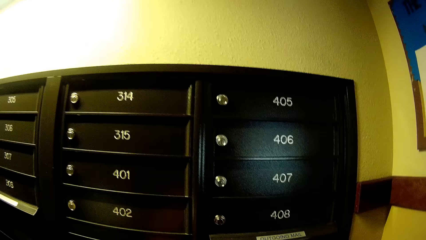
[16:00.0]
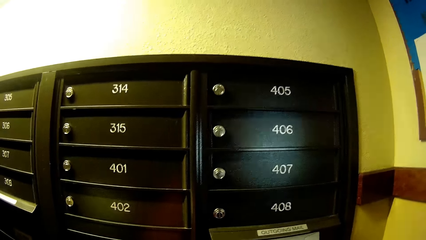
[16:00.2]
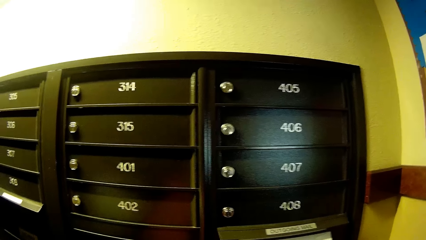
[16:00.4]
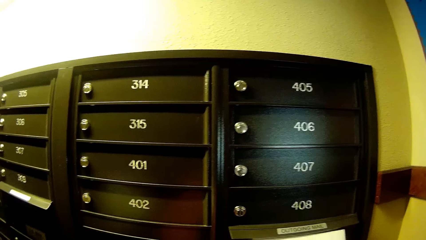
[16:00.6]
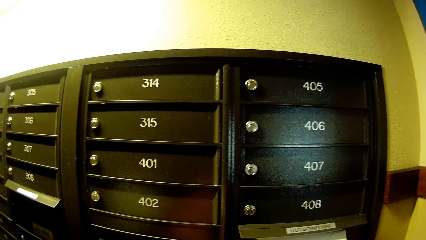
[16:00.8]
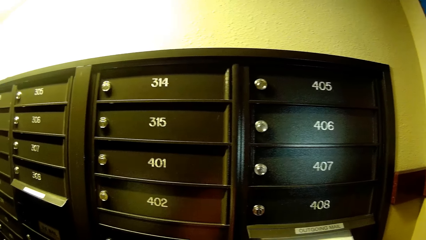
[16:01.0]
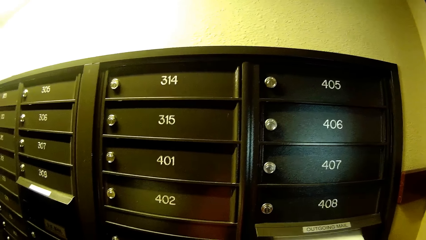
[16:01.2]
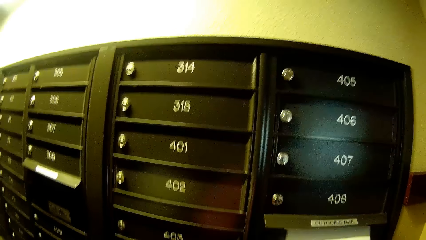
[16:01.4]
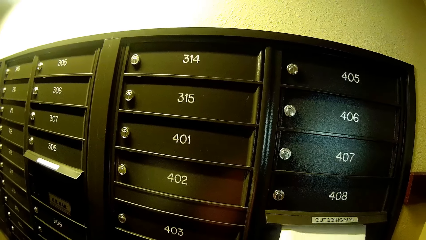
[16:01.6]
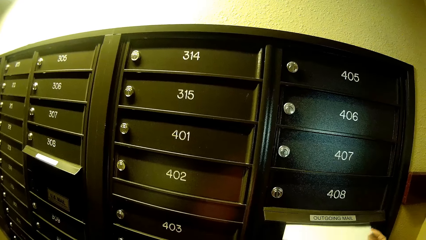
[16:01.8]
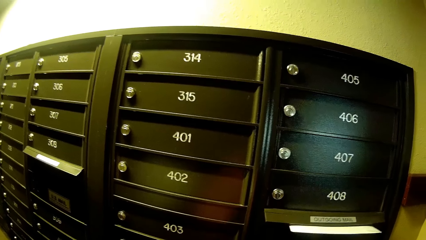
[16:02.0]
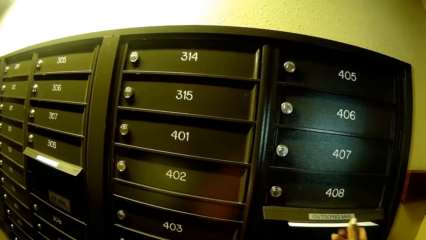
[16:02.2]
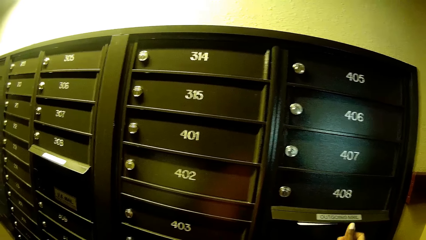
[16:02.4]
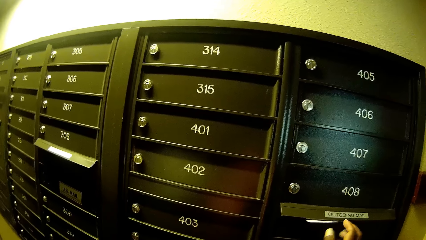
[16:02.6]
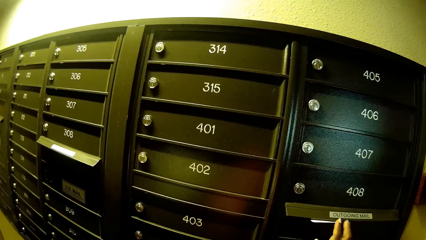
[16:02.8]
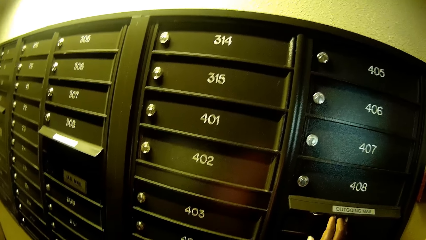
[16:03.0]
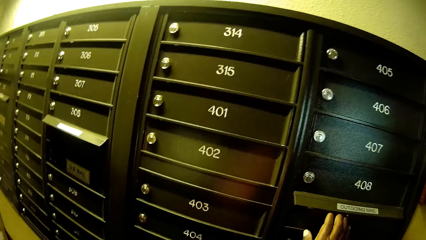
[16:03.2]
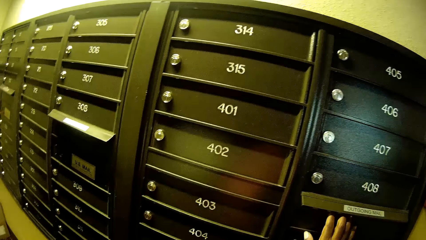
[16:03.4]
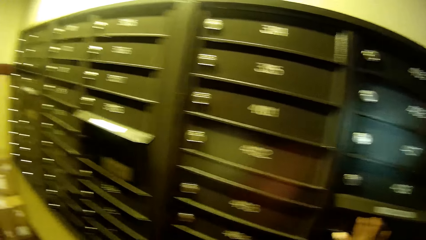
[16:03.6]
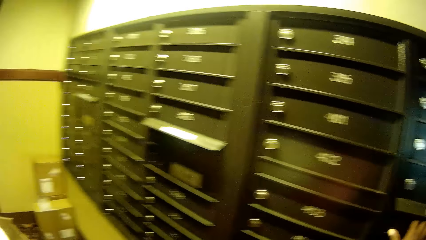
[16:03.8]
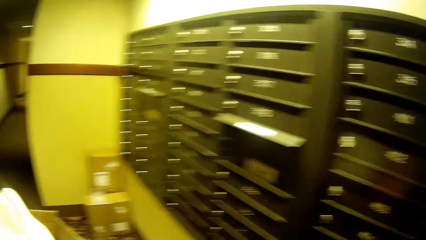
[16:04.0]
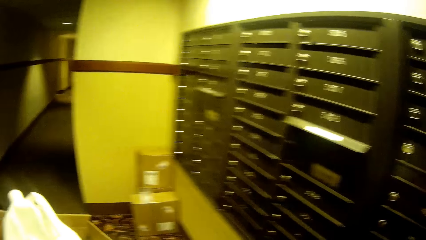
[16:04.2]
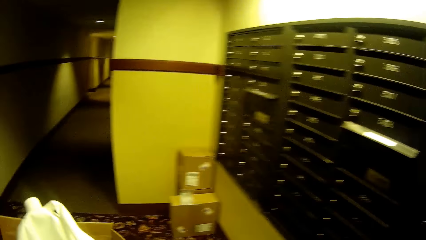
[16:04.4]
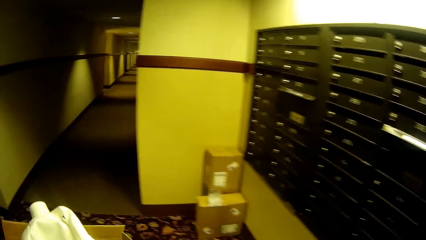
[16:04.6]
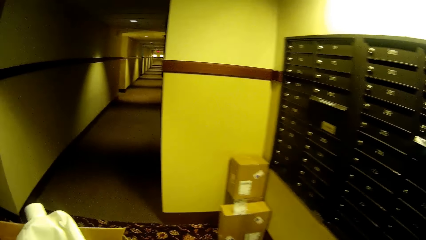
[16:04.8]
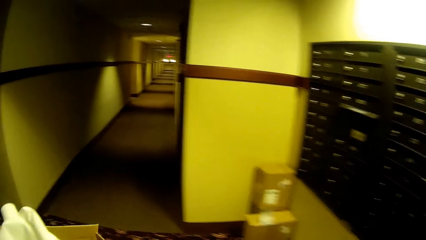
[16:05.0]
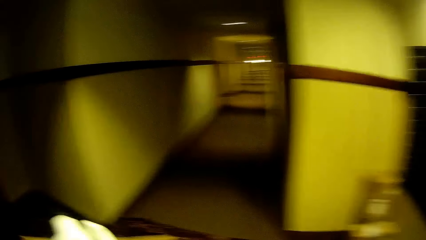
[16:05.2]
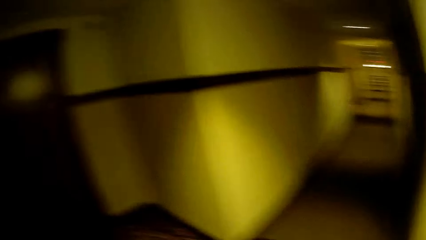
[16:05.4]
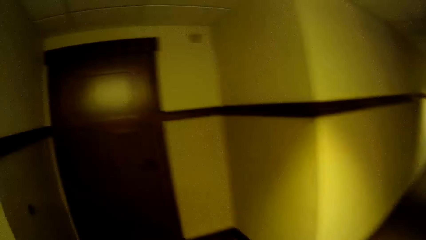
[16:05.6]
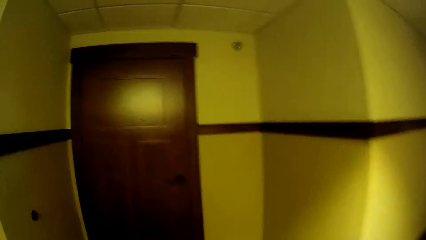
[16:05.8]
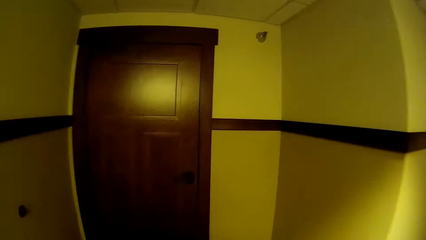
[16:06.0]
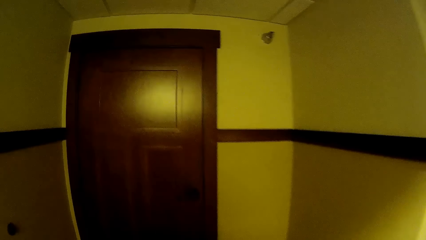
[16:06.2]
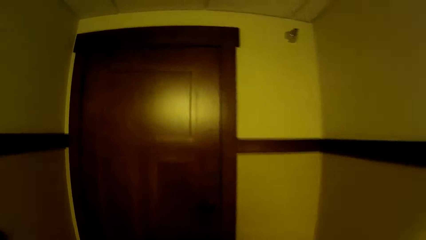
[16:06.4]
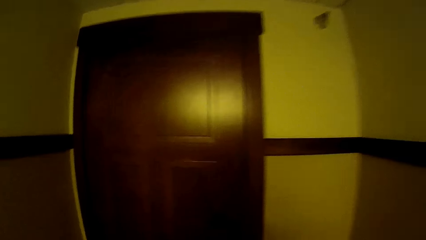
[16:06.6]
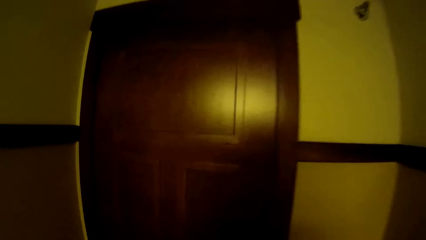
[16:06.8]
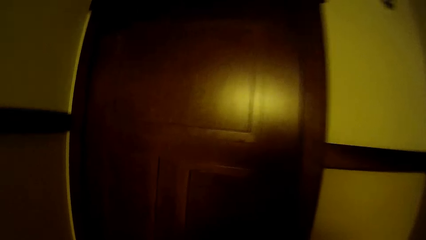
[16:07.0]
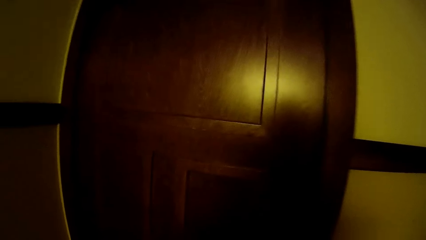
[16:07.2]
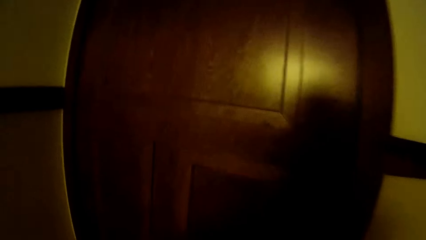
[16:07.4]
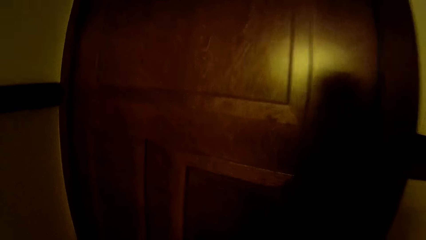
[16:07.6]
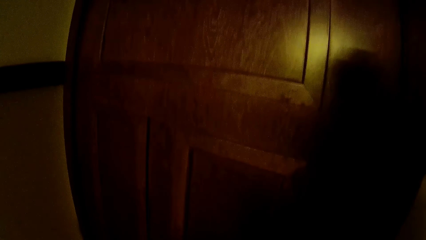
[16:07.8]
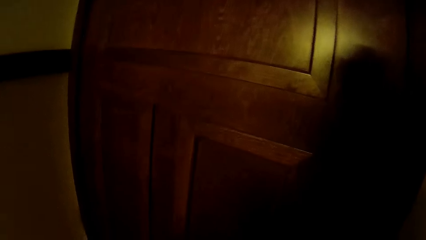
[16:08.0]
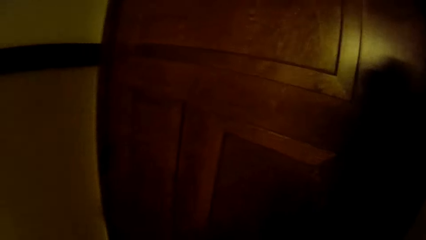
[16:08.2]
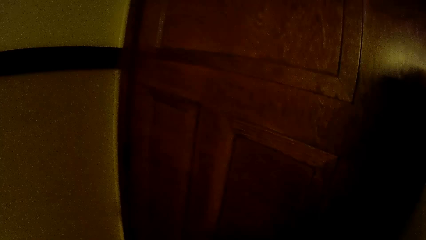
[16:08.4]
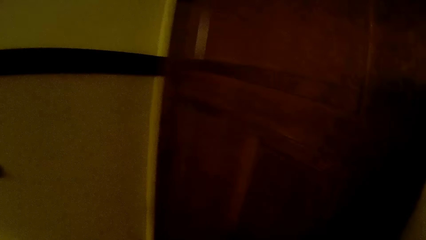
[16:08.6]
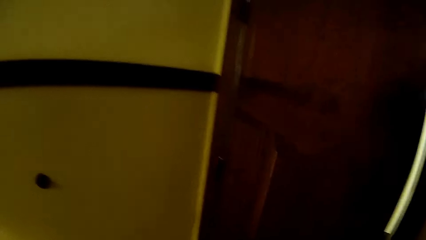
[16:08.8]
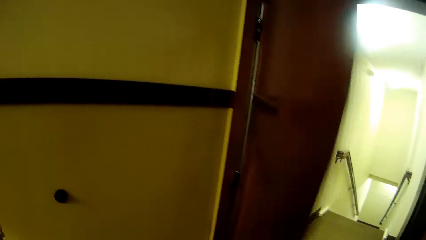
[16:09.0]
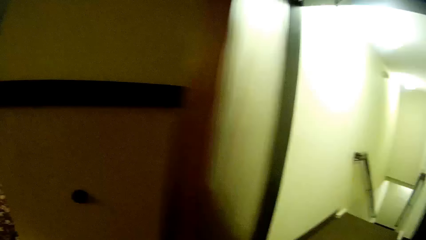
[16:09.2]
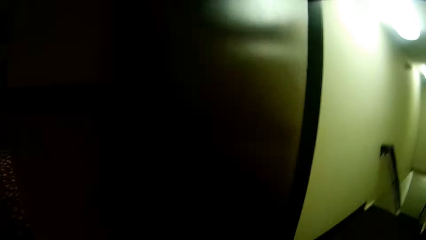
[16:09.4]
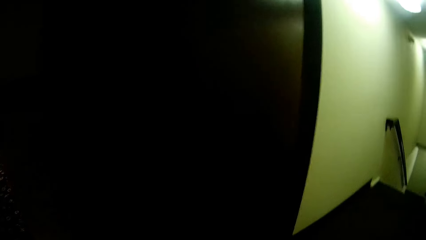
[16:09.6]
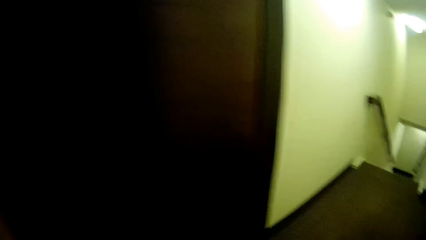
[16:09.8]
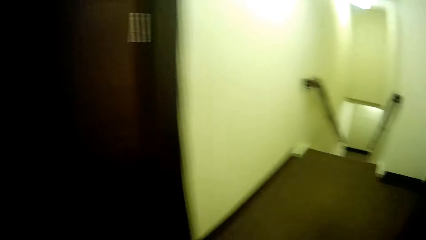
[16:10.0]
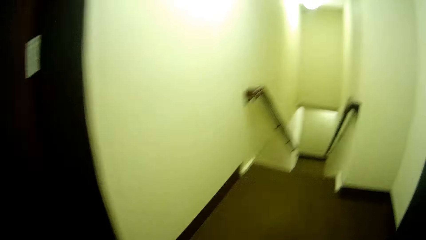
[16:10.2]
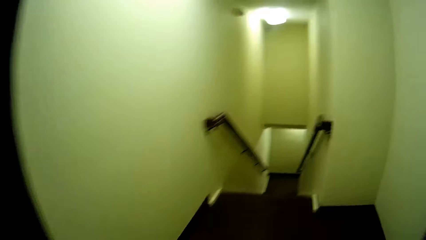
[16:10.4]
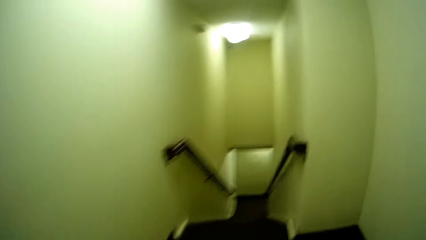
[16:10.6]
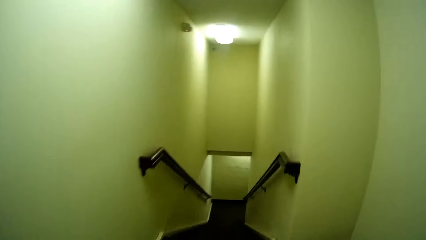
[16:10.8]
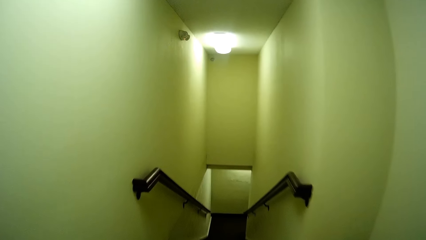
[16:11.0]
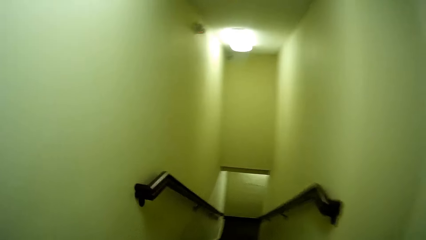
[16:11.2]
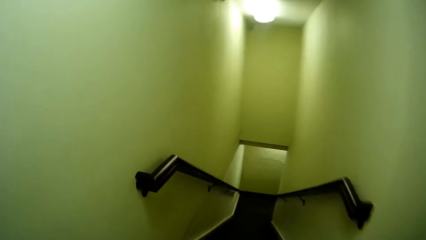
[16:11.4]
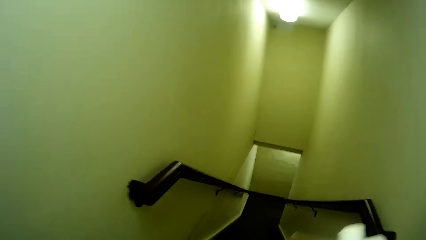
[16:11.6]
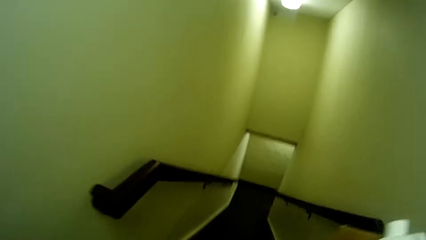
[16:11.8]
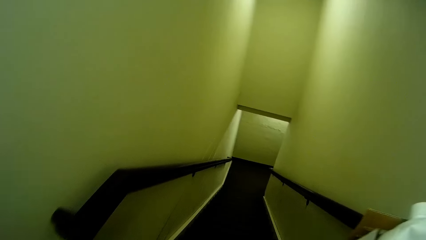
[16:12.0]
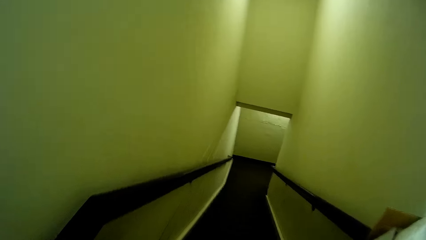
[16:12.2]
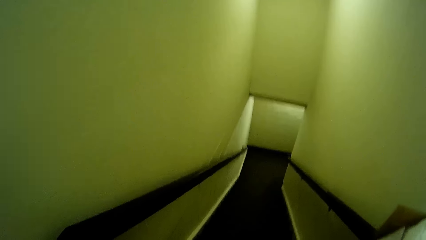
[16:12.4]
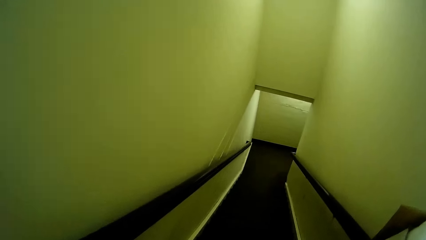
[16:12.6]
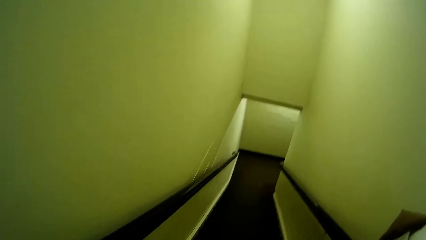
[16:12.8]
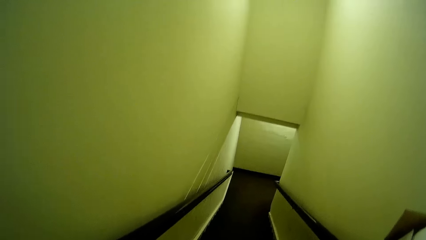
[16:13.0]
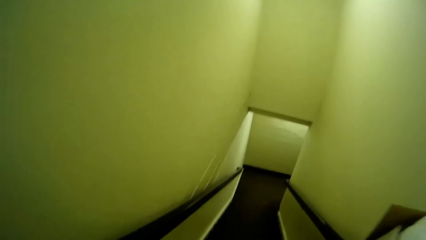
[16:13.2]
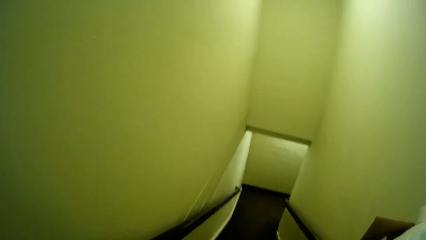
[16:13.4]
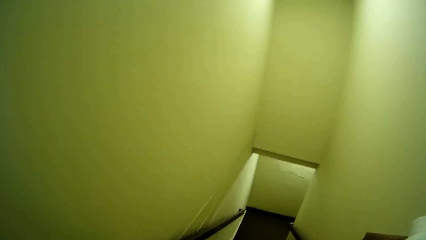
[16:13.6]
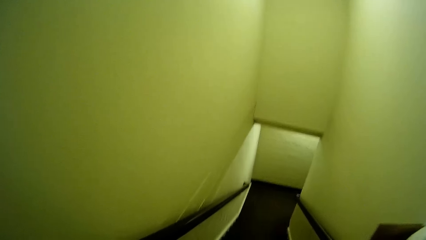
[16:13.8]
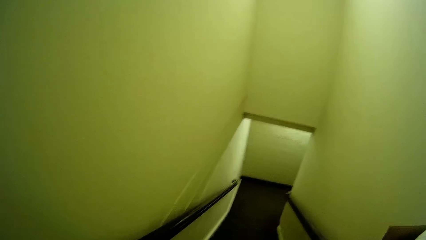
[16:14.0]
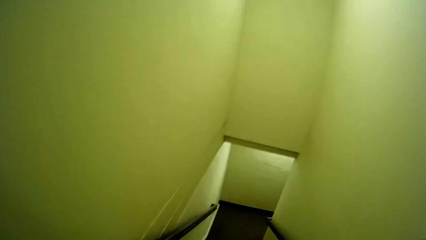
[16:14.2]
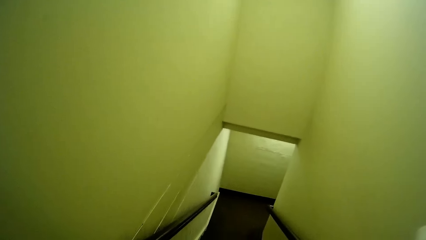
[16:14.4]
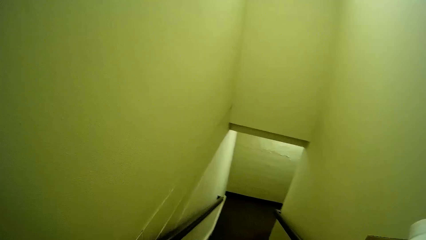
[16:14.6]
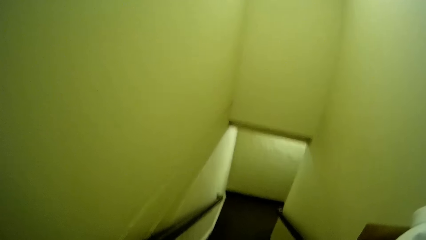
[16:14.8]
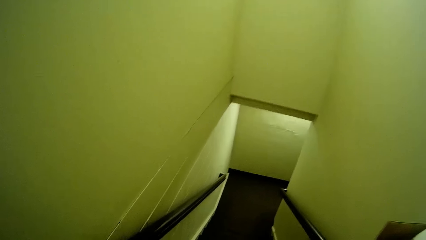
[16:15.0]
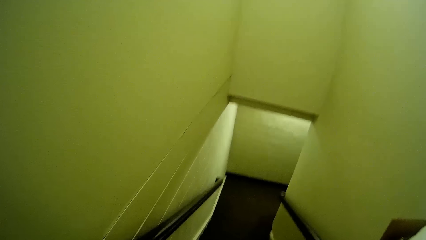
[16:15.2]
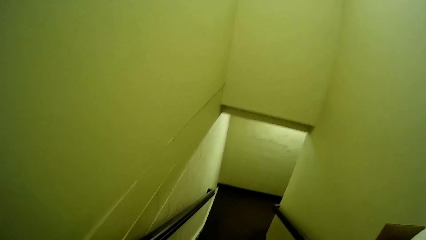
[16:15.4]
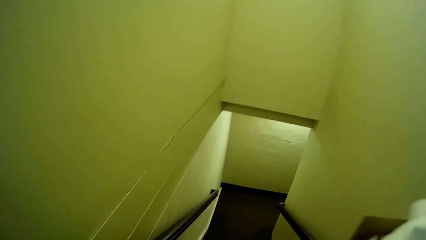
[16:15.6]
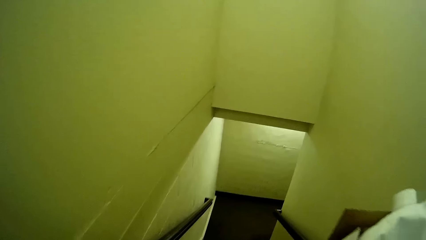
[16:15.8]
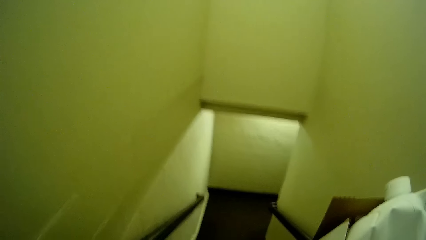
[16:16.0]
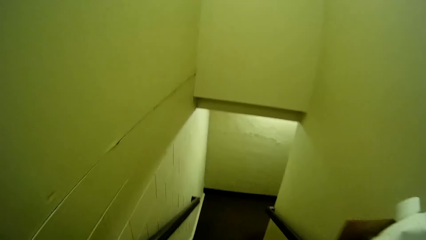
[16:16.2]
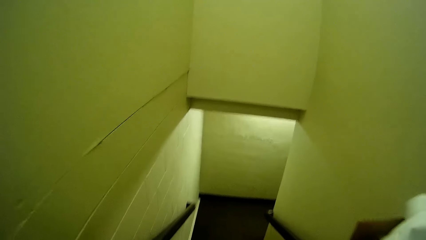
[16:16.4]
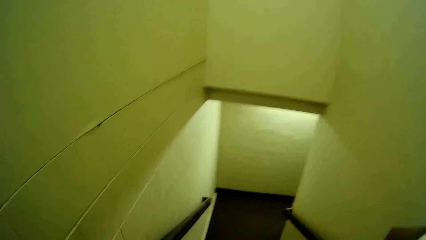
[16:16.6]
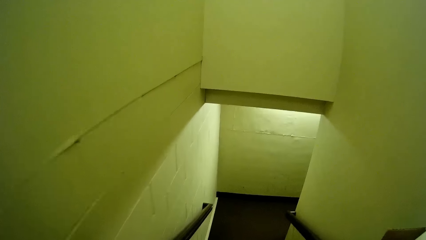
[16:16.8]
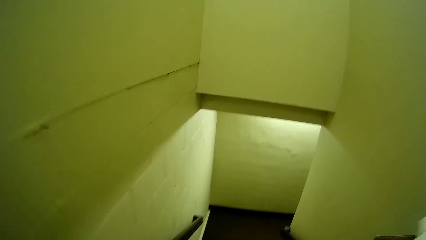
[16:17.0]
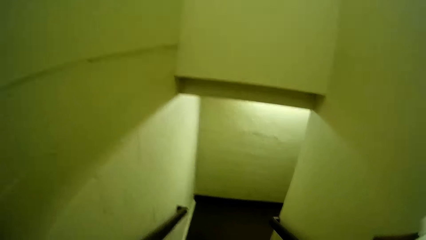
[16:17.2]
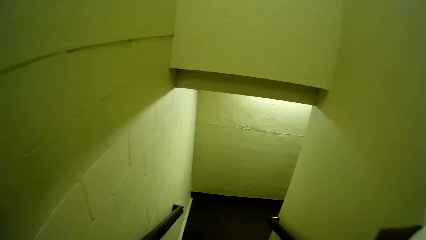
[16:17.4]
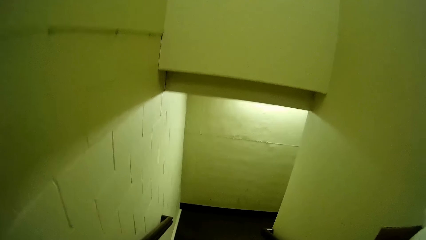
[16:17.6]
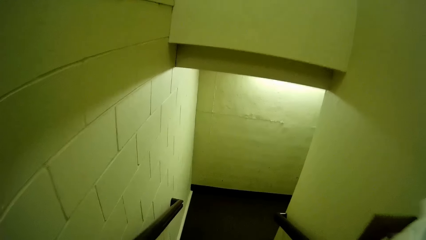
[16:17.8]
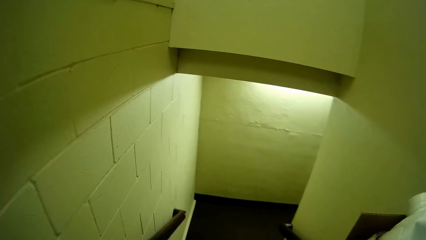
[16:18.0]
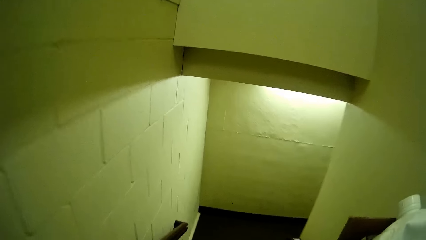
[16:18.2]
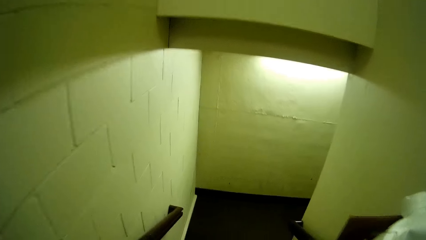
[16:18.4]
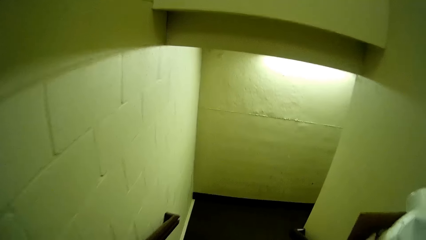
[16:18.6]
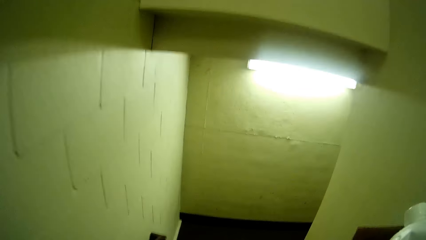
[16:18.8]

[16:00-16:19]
The camera wearer puts the paper inside a mailbox with her right hand. She walks in a room. She opens a door with her right hand. She walks in a room. She walks down the stairs. She carries a carton with her right hand.
